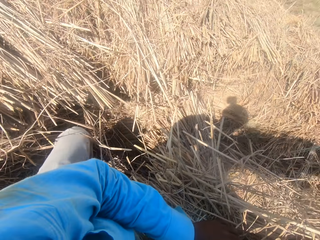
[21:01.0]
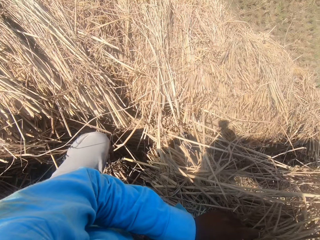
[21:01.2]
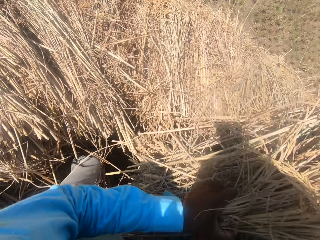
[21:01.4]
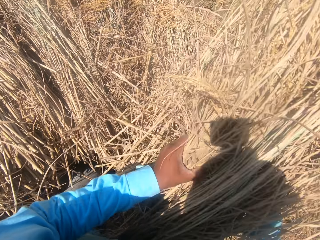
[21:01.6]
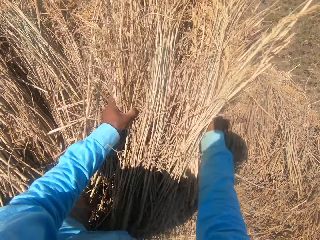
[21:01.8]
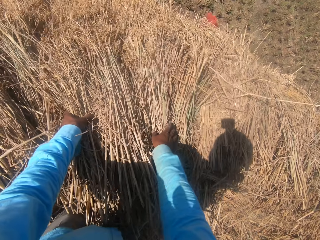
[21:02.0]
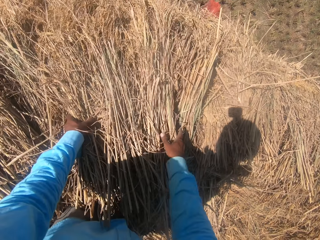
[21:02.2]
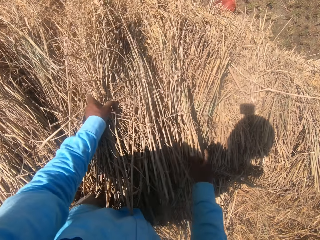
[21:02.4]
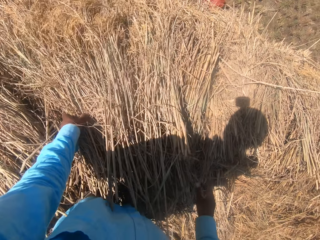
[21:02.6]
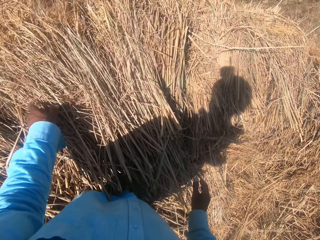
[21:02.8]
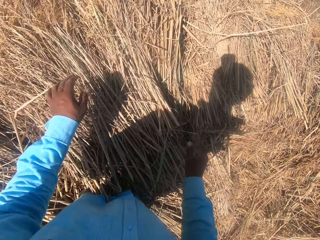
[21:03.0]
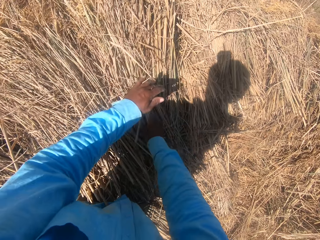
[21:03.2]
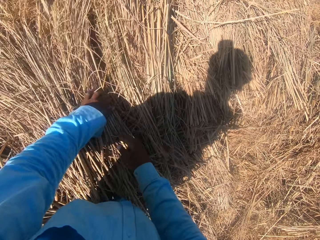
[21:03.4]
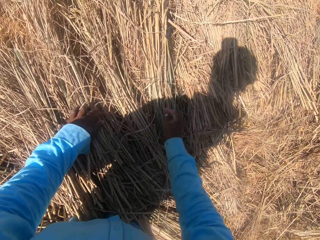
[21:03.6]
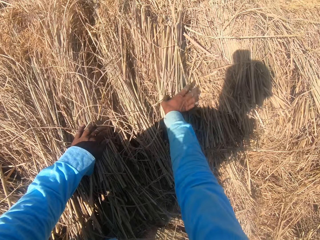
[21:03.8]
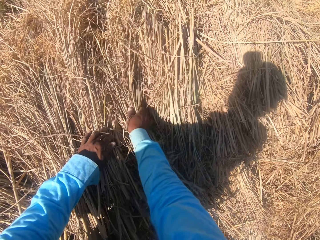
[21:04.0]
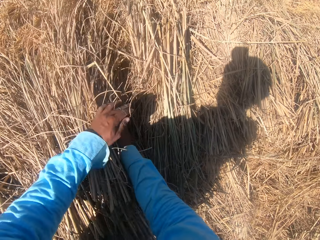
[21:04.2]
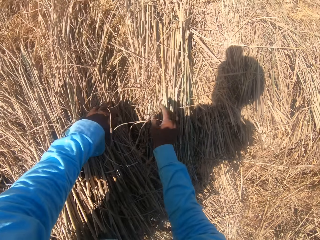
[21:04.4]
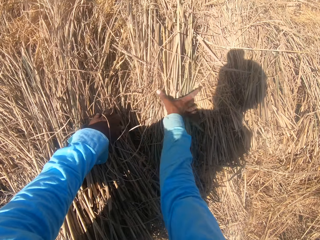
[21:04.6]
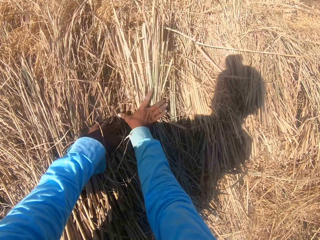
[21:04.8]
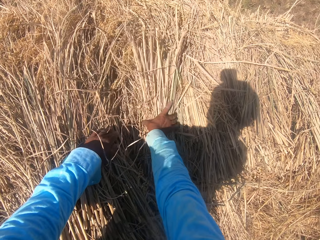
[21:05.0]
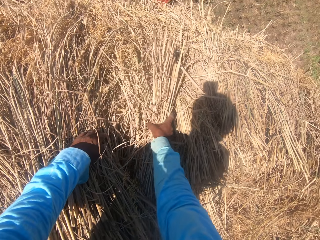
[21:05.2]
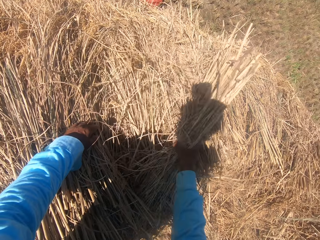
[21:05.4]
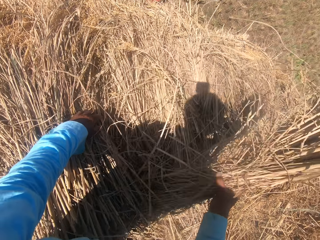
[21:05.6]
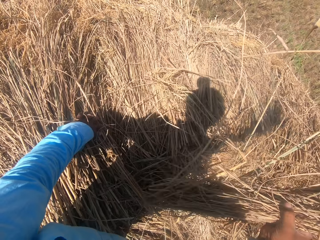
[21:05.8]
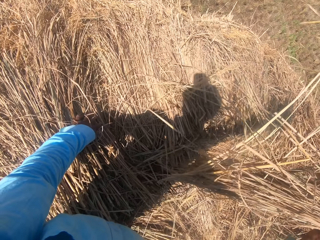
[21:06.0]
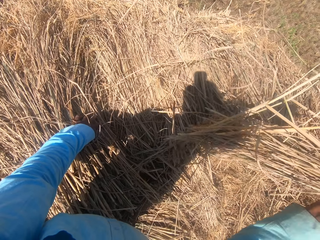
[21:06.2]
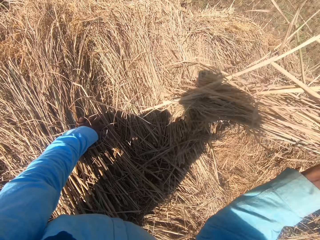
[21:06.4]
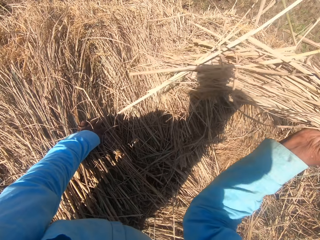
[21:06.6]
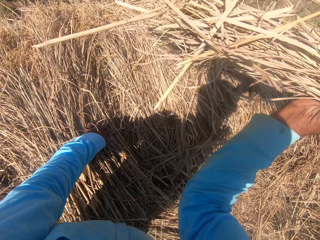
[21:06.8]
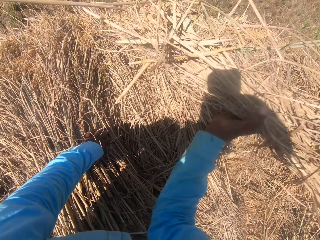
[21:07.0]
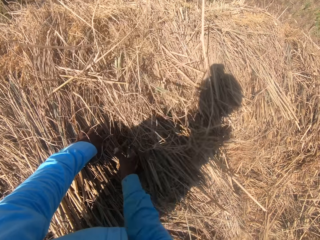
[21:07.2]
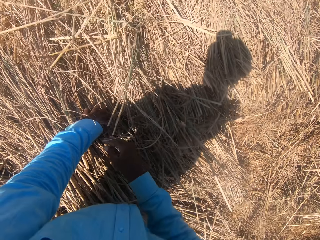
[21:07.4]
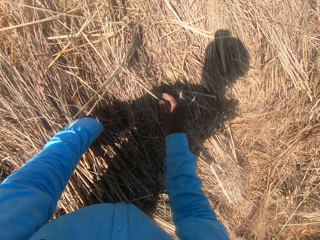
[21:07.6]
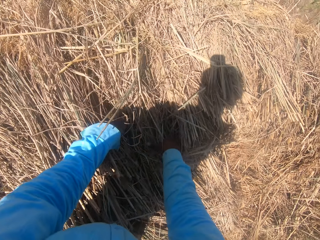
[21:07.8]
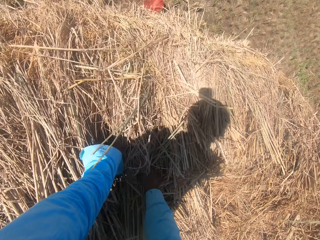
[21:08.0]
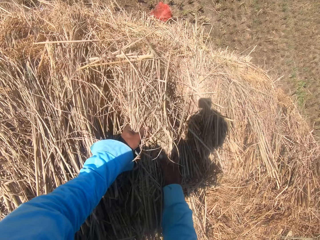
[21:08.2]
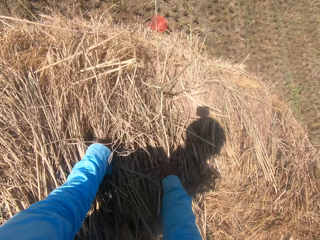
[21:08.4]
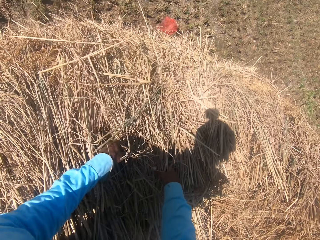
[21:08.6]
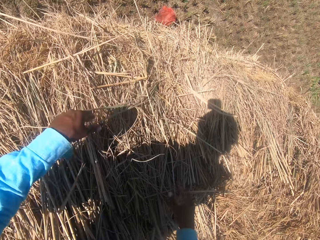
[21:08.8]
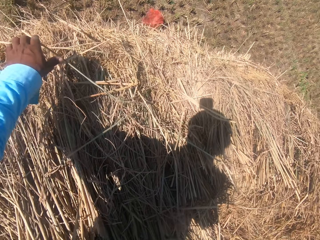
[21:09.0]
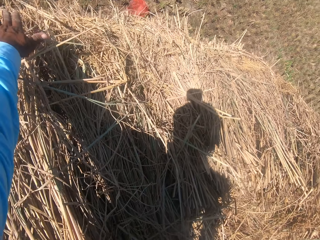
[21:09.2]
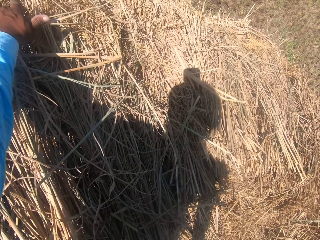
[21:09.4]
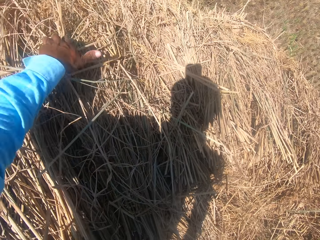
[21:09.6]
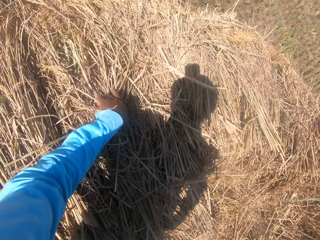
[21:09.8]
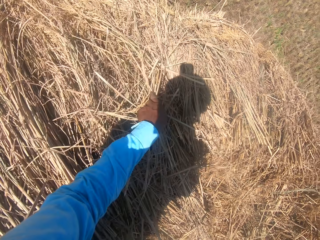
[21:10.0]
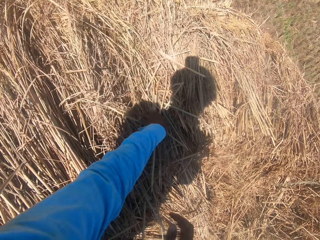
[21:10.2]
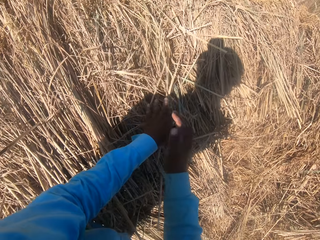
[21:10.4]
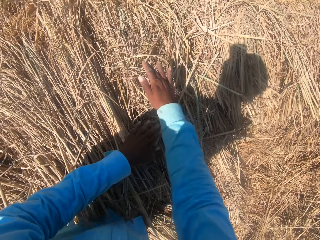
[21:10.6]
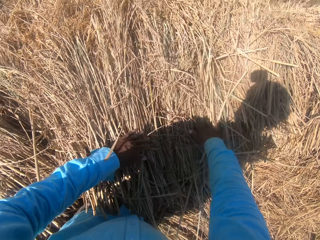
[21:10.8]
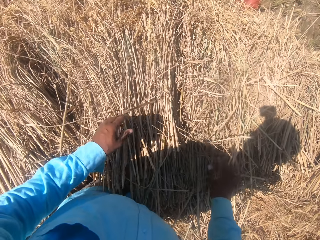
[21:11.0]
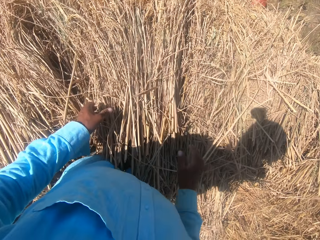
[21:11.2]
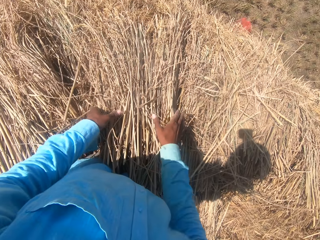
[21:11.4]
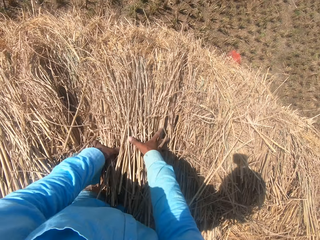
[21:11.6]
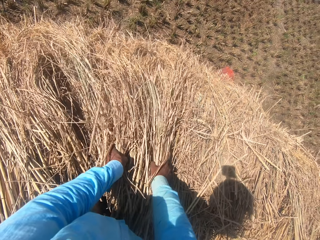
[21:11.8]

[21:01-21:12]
The camera wearer lifts hay from the other. He places hay on the other. He spreads hay on the other. He puts the hay together with his right hand. He holds hay with his right hand. He lifts hay from the other. He places hay on the other. He spreads hay on the other. He holds hay with his left hand. He places hay on the other.

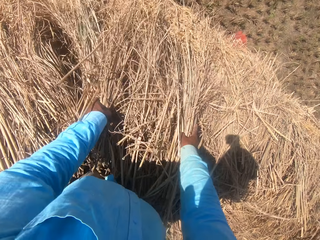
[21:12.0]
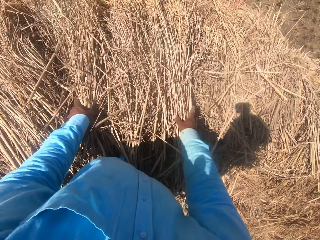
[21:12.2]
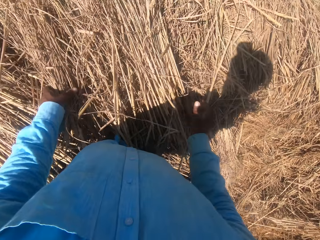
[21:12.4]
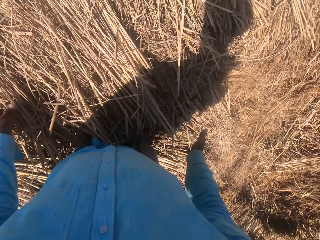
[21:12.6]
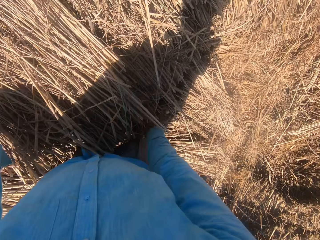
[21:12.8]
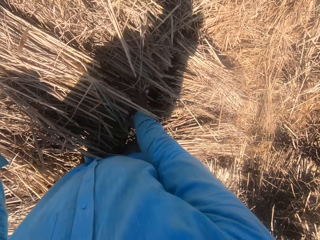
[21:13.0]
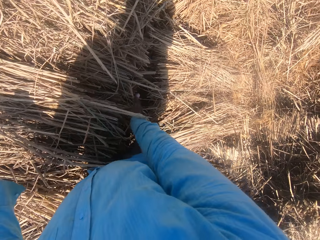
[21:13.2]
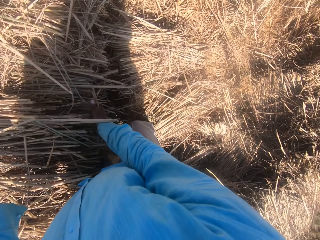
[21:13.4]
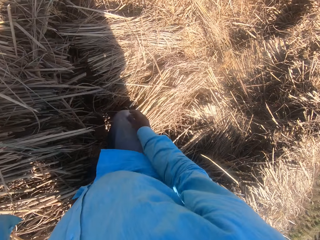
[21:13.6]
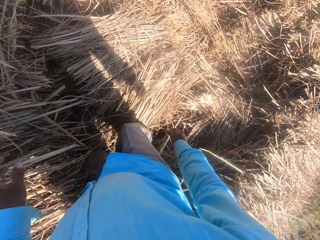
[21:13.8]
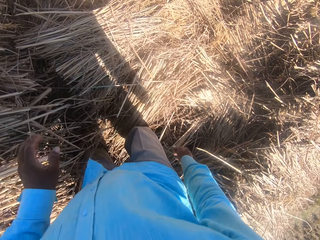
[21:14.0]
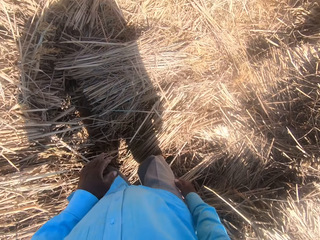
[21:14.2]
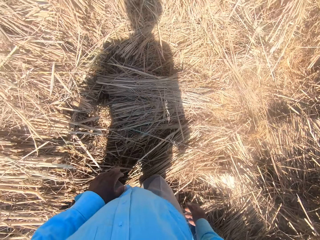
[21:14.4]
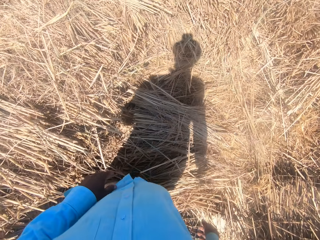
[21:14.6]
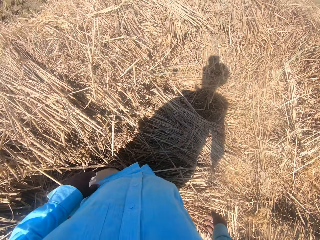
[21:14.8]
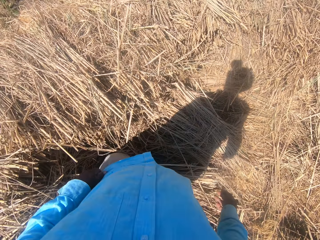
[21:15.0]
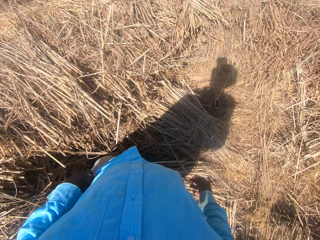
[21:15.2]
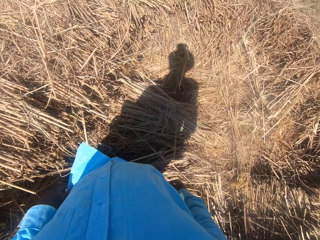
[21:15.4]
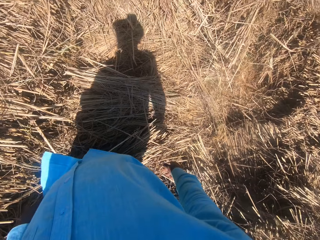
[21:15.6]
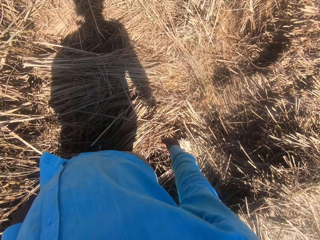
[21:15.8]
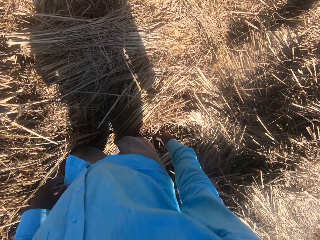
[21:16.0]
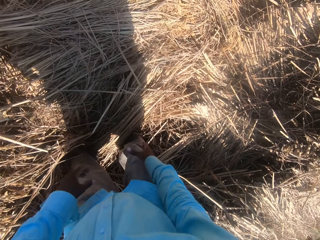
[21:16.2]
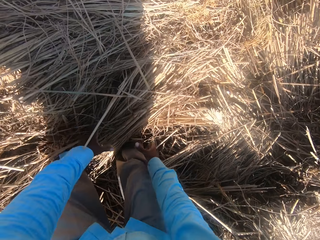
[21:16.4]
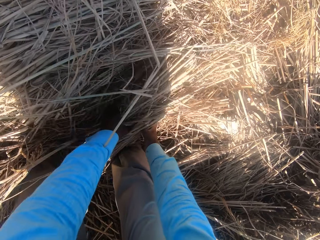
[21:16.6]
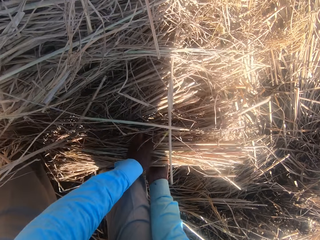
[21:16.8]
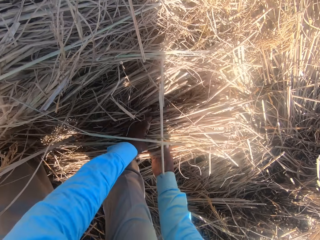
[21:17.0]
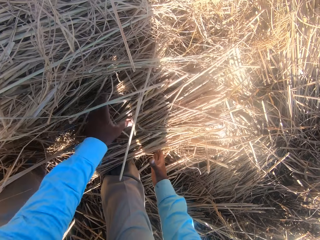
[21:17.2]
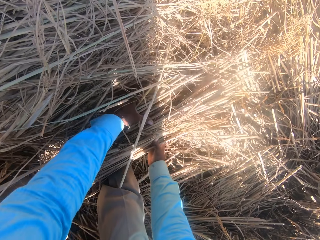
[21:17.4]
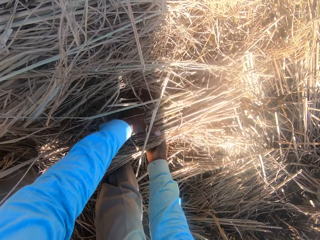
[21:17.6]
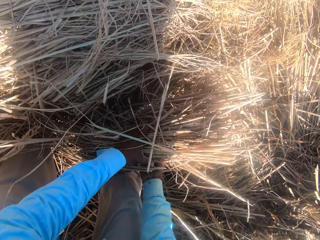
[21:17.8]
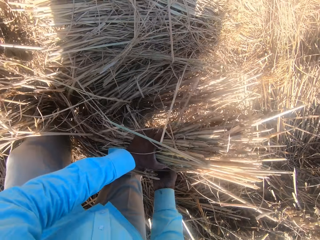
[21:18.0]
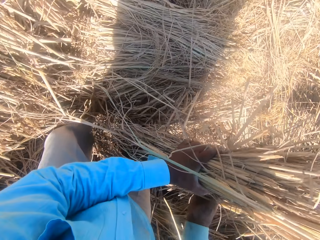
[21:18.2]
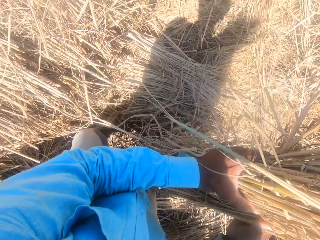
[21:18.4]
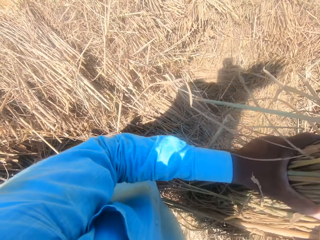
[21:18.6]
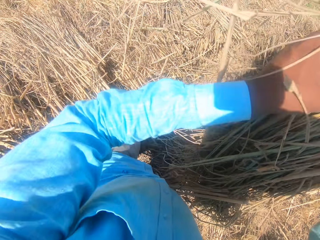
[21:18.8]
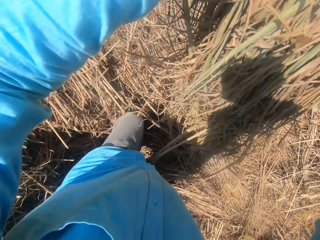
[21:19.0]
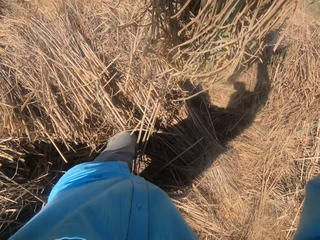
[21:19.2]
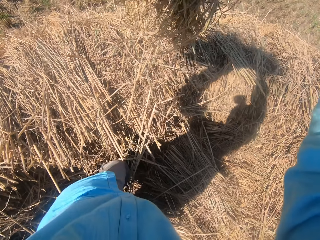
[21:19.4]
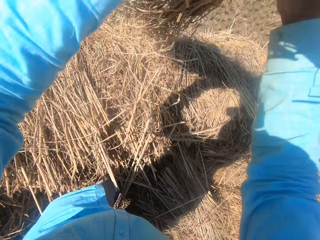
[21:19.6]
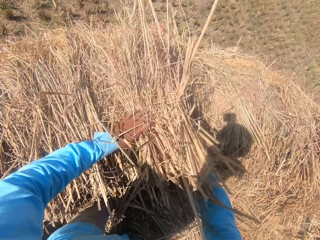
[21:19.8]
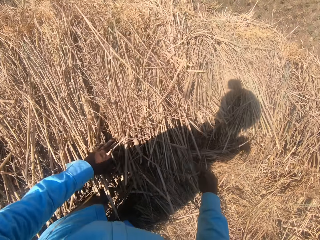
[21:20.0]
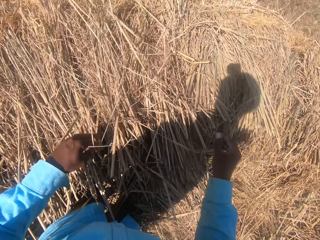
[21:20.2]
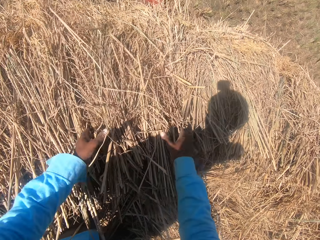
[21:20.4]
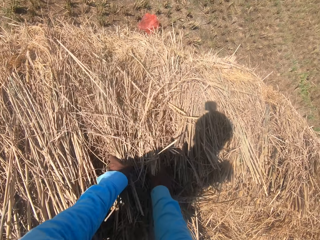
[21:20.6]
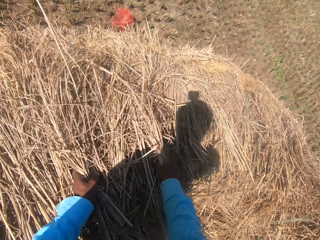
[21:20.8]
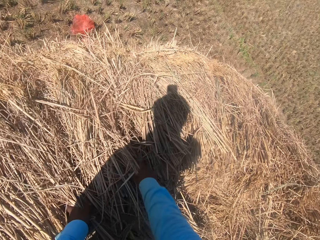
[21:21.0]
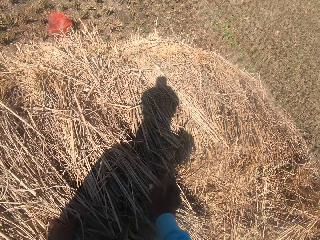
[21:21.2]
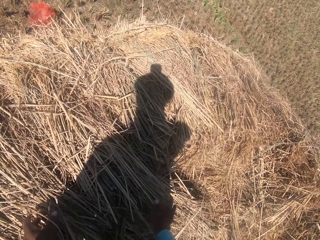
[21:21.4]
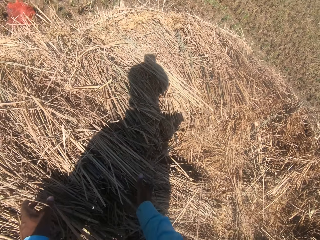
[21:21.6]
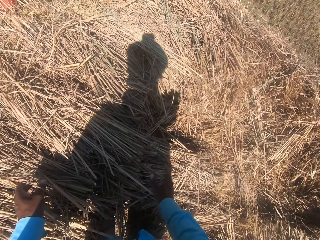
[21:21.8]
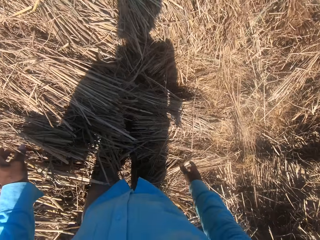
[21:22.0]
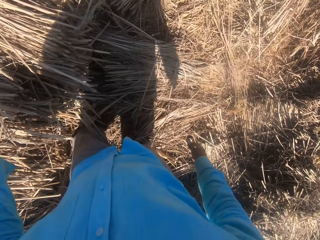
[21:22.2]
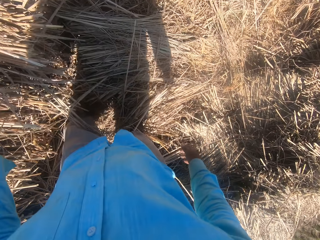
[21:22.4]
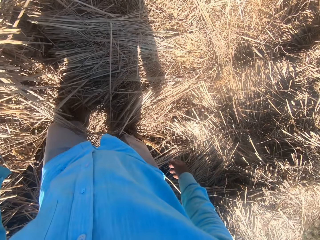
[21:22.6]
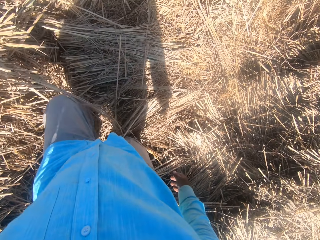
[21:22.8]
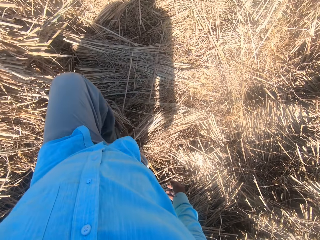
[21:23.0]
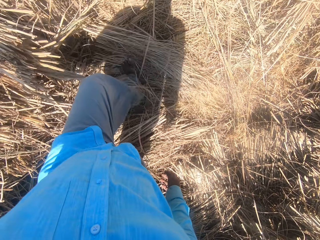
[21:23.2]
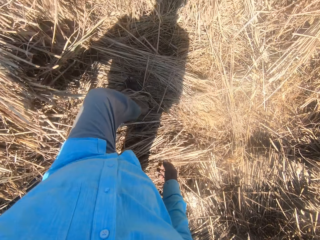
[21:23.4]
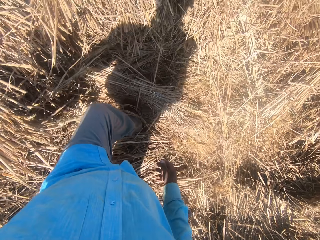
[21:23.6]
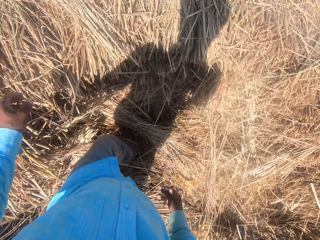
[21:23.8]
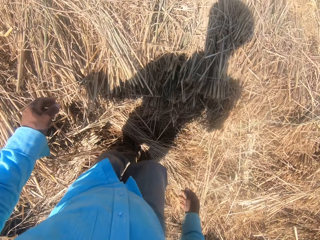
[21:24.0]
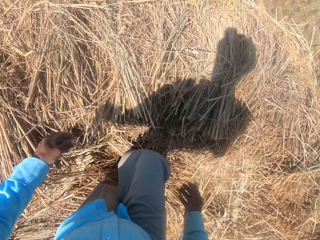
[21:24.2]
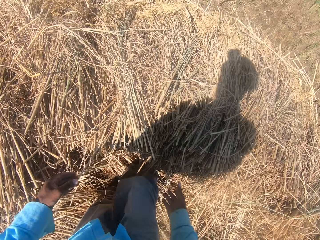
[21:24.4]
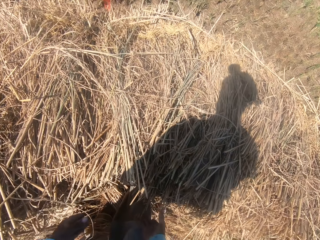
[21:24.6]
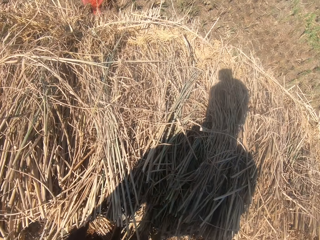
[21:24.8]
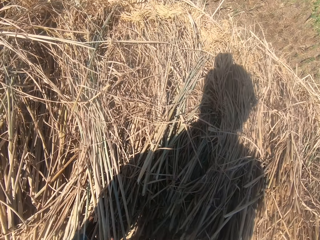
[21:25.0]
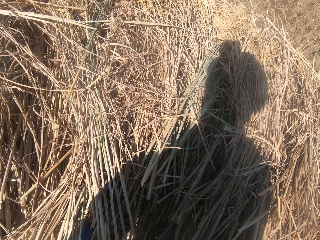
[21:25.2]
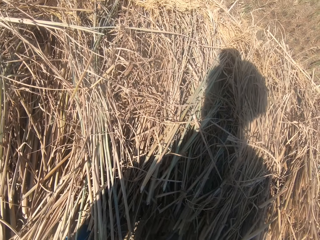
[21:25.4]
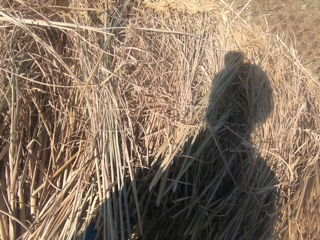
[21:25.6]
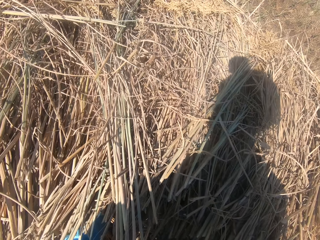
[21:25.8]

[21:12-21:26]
The camera wearer spreads hay on the other. He pushes the hay with his right hand. He turns to the right. He looks around. He bends towards the hay. He changes the position of multiple straws with both hands. He holds hay. He lifts hay from the other. He places hay on the other. He spreads hay on the other. He pushes the hay with his right hand. He steps on hay.
